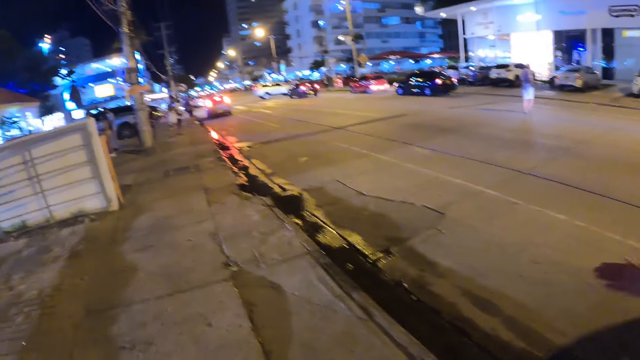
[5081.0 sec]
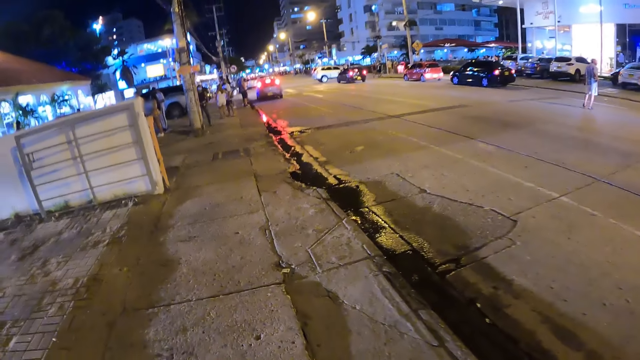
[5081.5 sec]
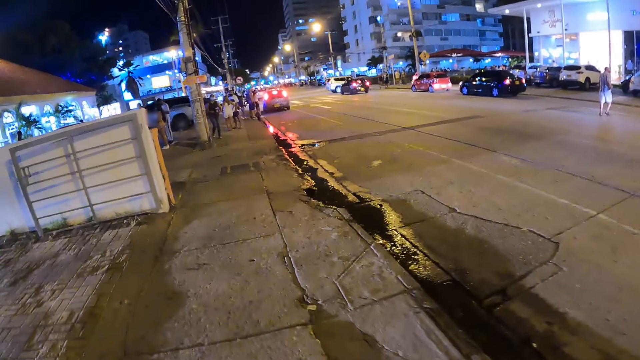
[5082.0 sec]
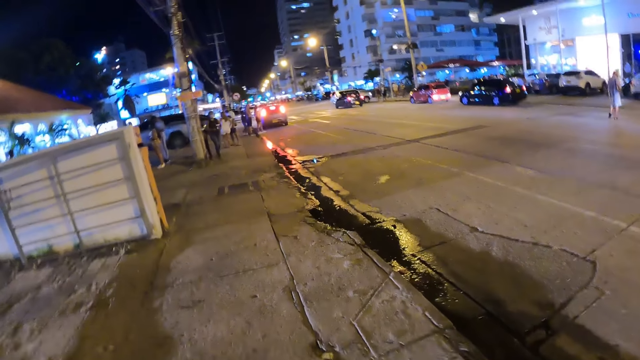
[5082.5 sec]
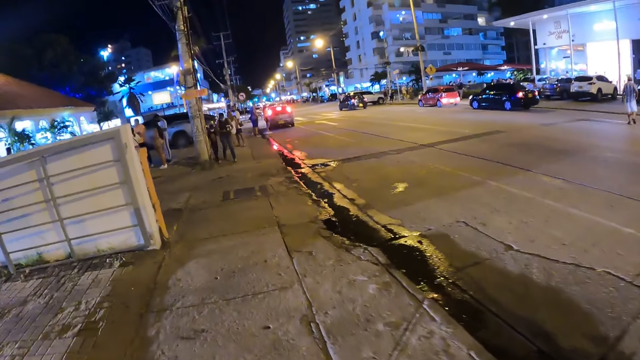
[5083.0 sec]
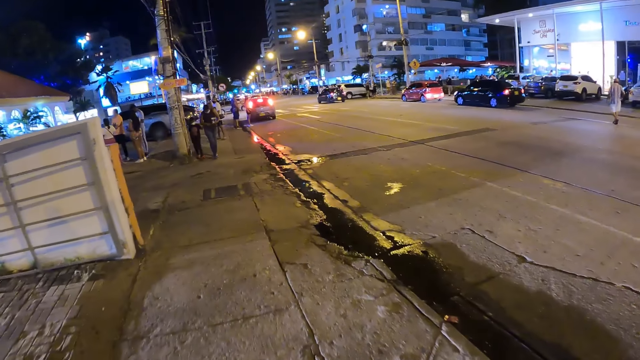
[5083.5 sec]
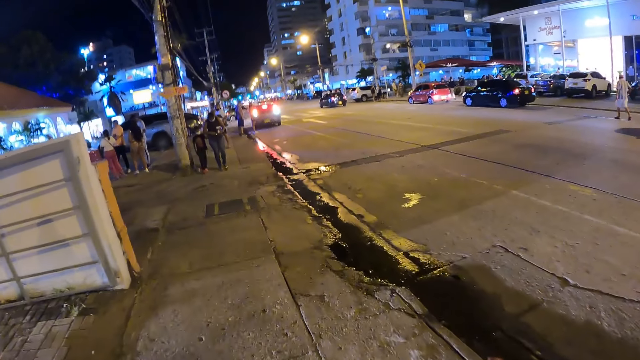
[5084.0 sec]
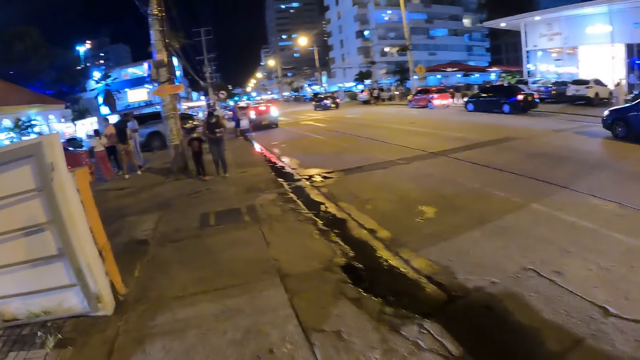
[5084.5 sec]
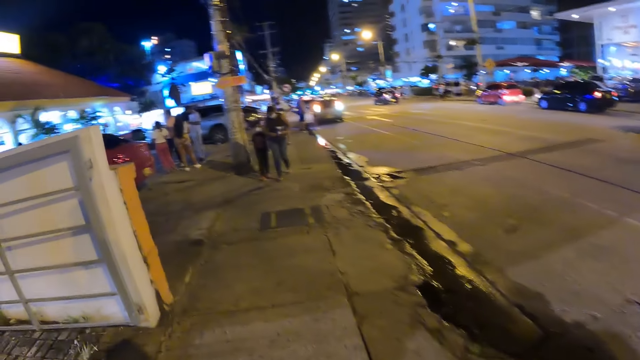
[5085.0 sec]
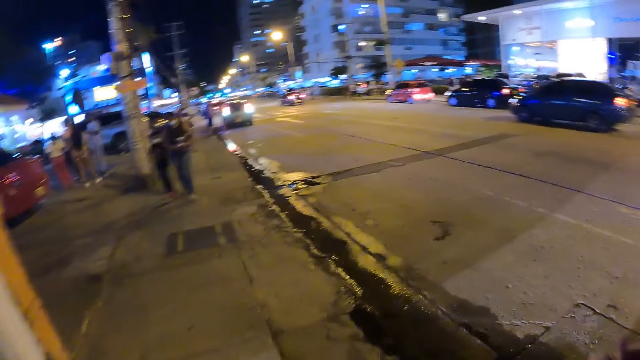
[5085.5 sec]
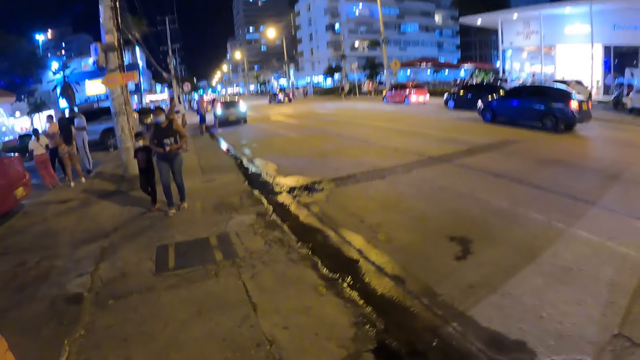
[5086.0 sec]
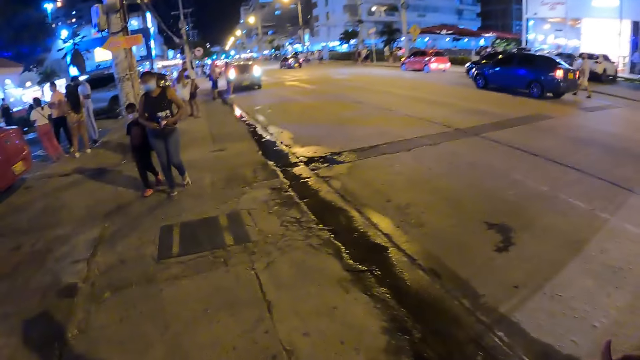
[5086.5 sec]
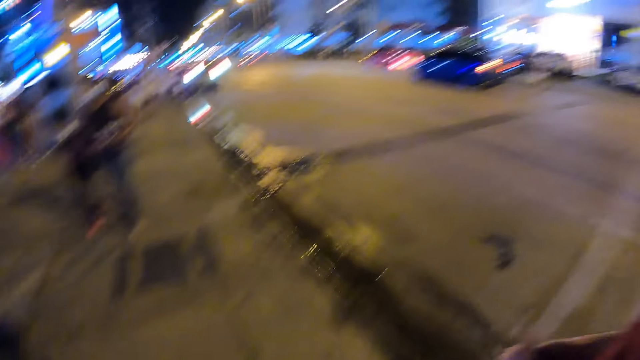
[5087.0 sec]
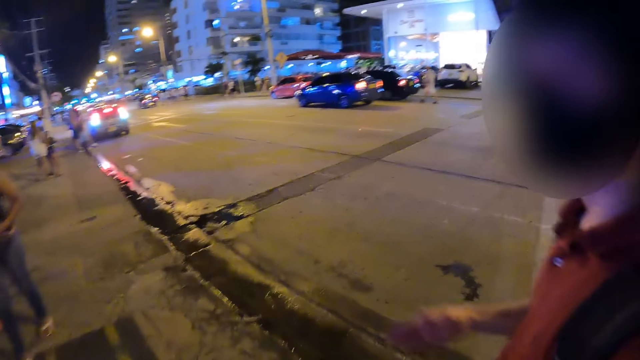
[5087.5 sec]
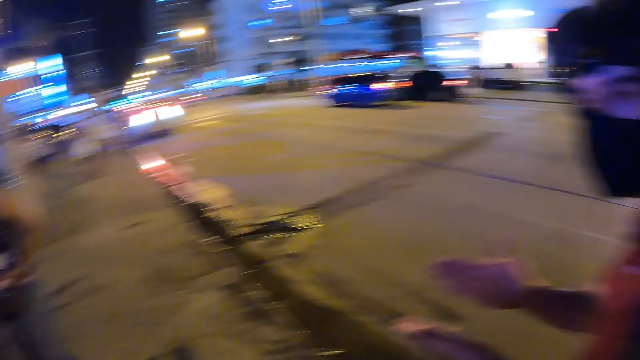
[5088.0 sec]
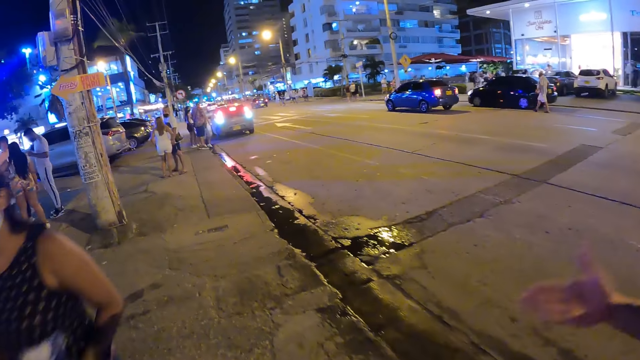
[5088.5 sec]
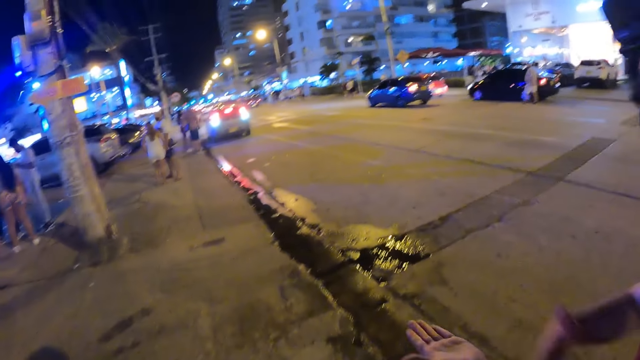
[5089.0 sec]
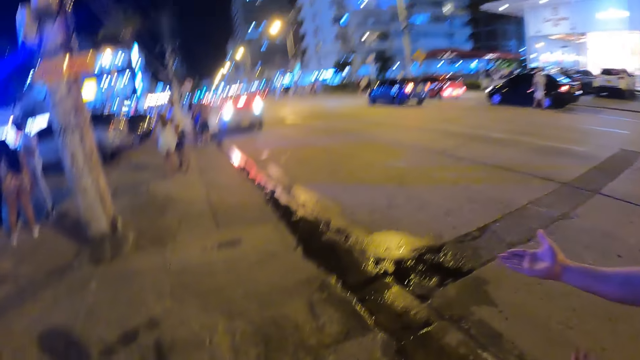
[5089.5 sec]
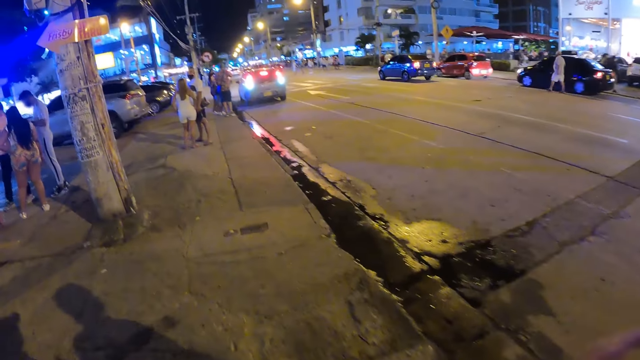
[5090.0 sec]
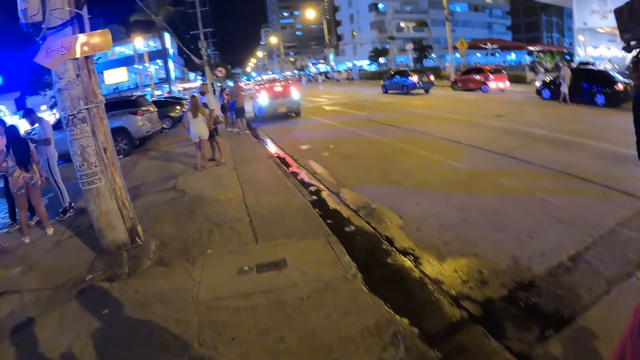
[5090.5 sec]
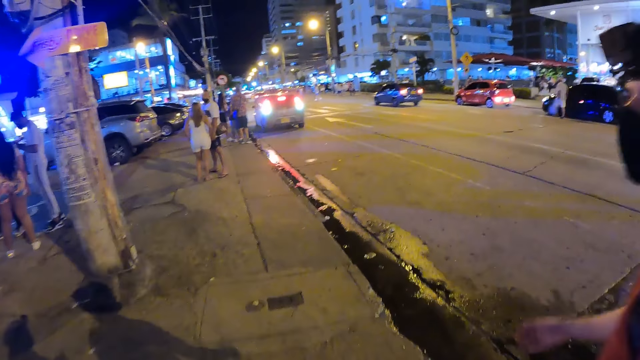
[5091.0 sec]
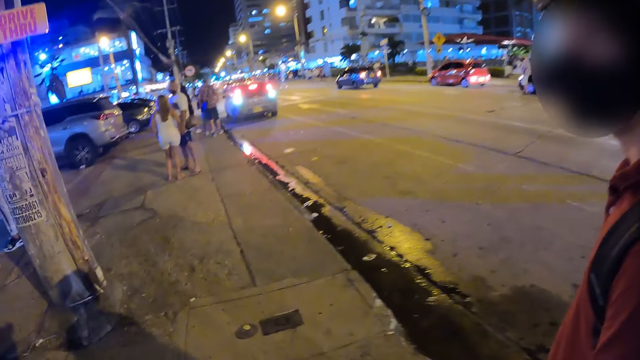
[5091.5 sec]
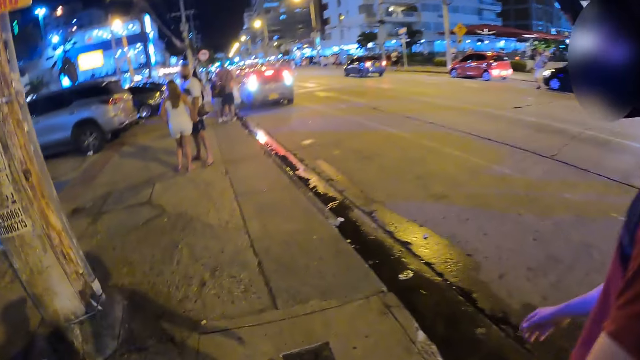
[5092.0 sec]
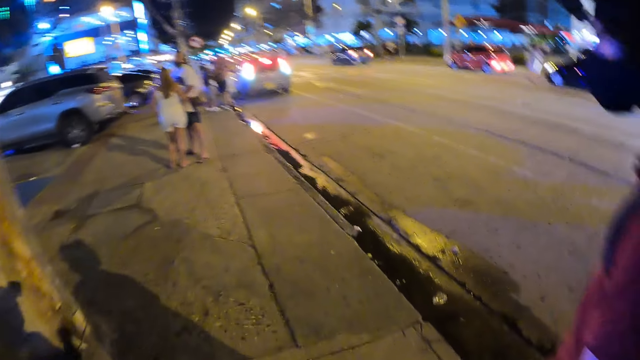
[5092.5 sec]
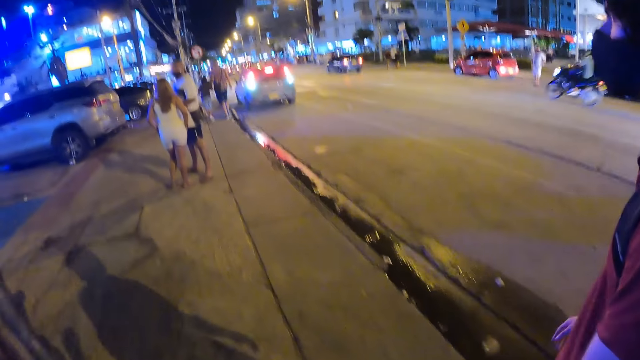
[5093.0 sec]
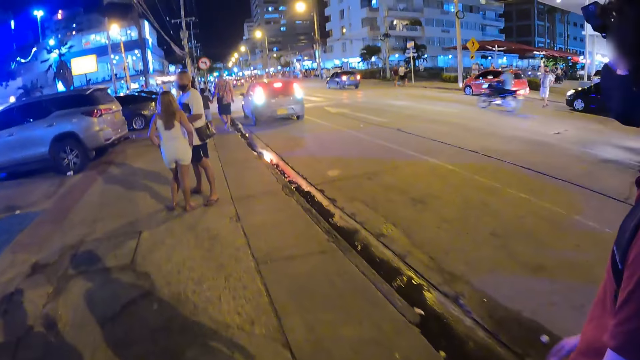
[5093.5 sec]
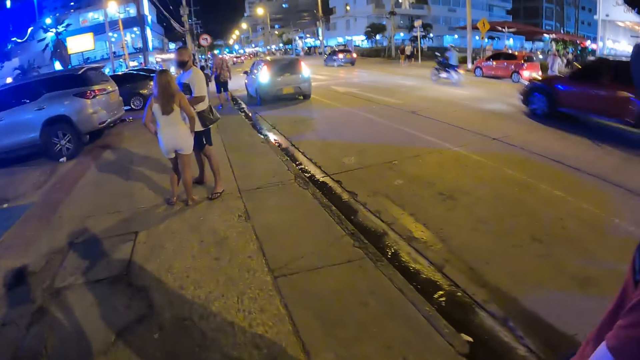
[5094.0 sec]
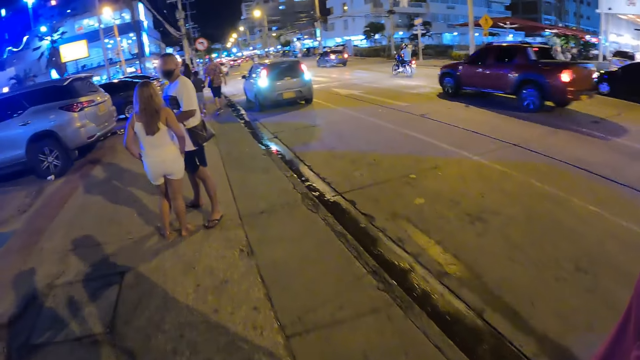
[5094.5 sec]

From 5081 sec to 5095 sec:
A man interacts with the camera wearer. The man gestures his hand. A woman walks past the camera wearer. The camera wearer walks along the path. The man walks along the path.

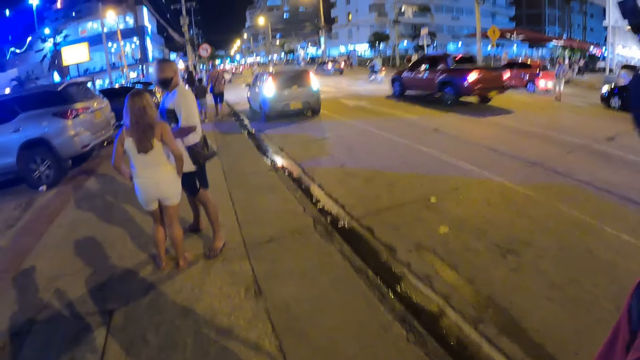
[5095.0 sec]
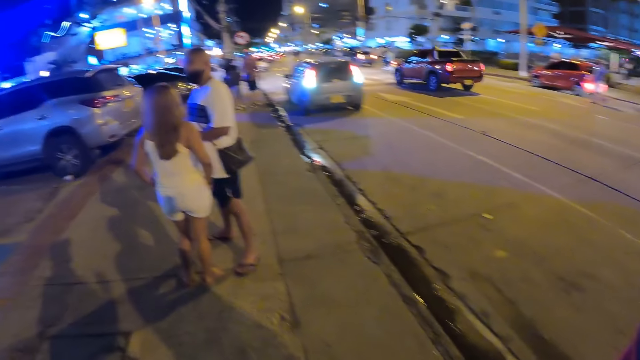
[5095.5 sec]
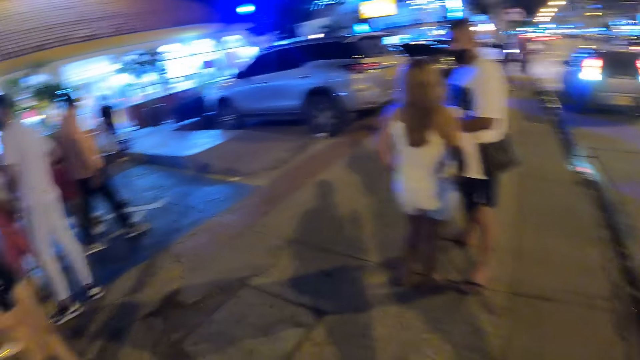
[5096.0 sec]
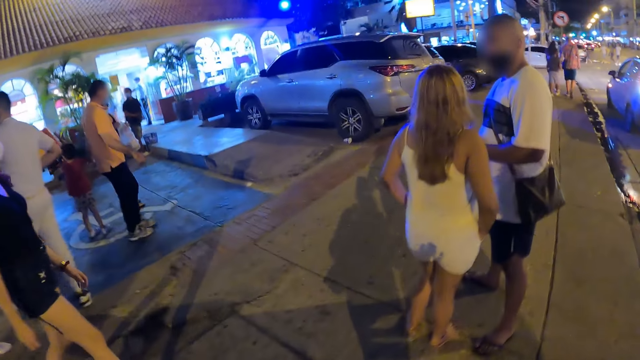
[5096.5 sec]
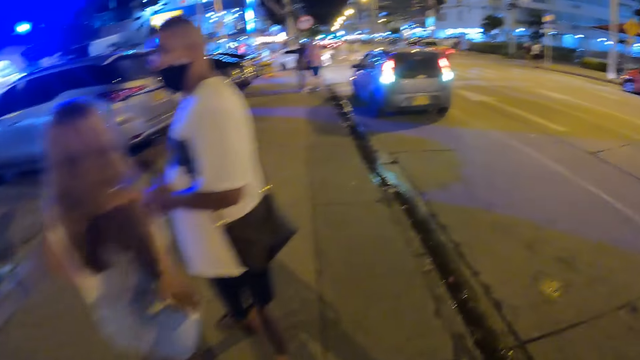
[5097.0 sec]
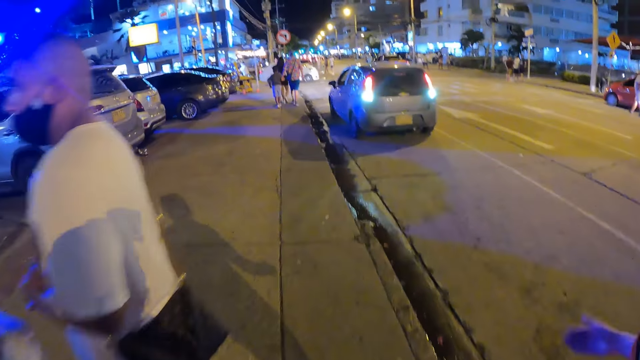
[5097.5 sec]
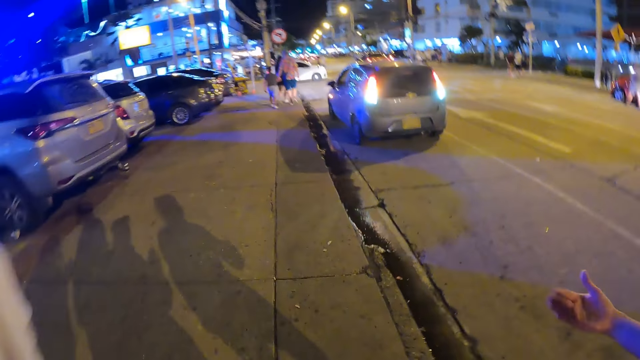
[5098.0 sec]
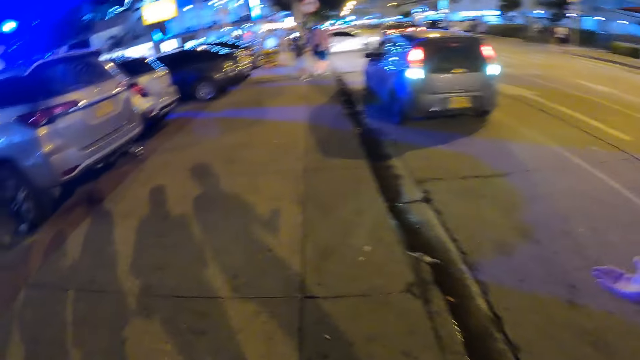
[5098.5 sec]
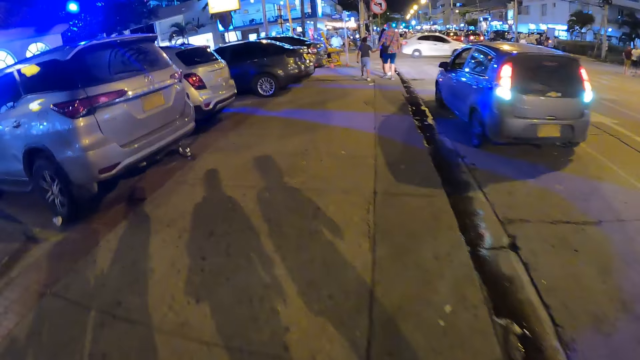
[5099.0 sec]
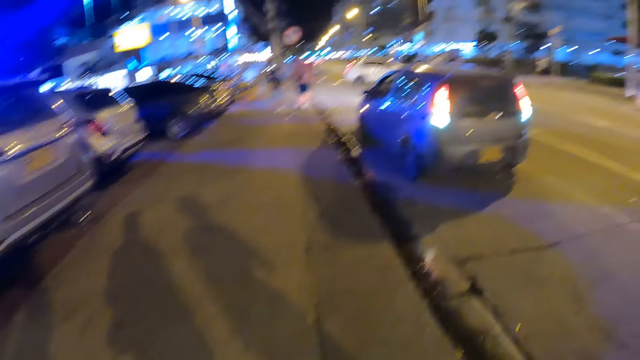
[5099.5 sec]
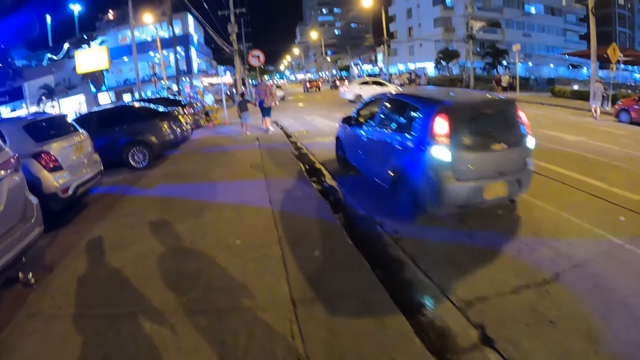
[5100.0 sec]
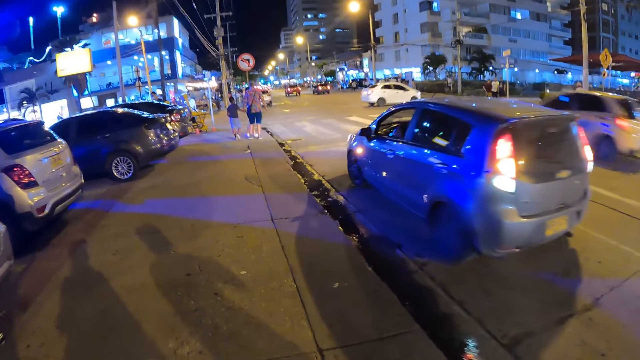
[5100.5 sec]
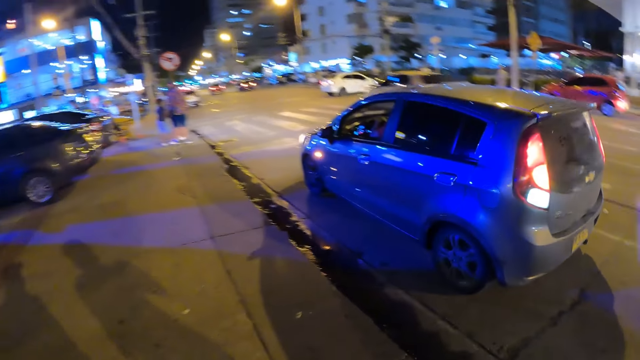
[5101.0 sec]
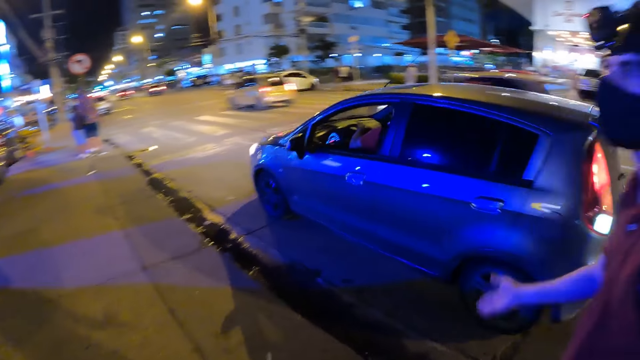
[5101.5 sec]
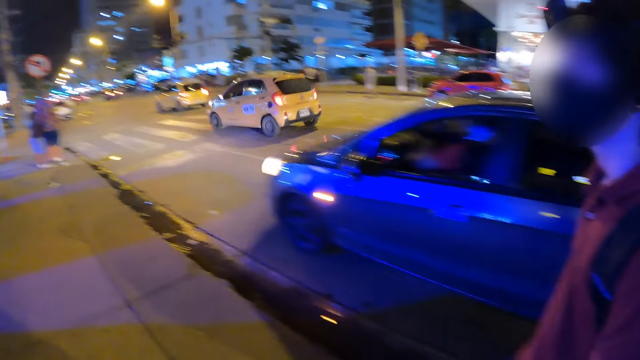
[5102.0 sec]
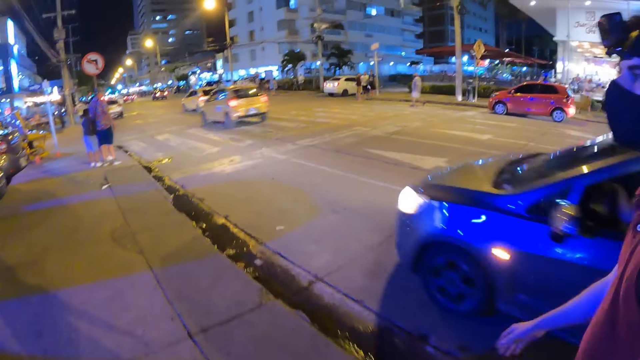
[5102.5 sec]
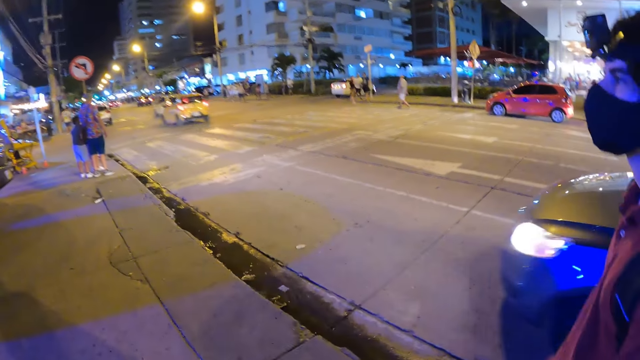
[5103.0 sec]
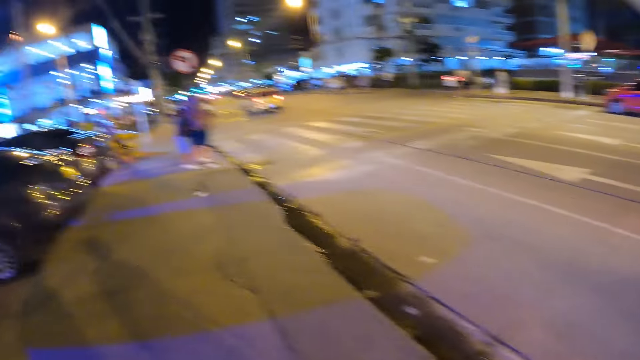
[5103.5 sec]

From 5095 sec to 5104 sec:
The camera wearer looks around the city. They walk along the path. A man gestures his hand. The camera wearer walks along the path. They look around the city. A silver car drives past the camera wearer.
